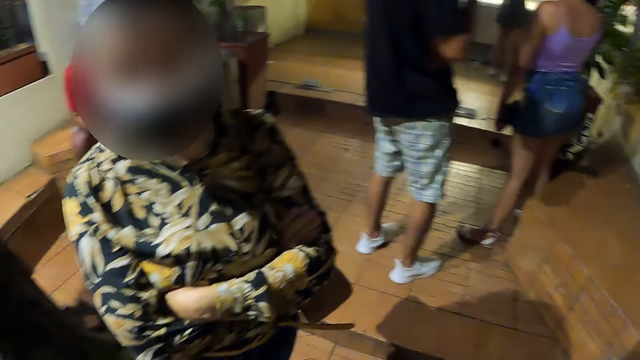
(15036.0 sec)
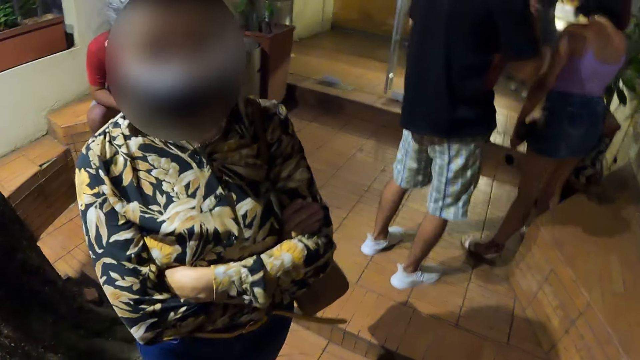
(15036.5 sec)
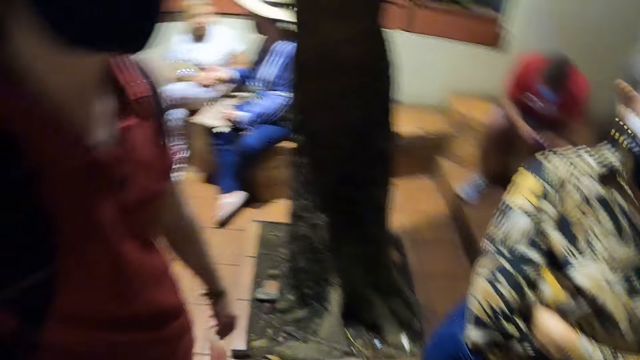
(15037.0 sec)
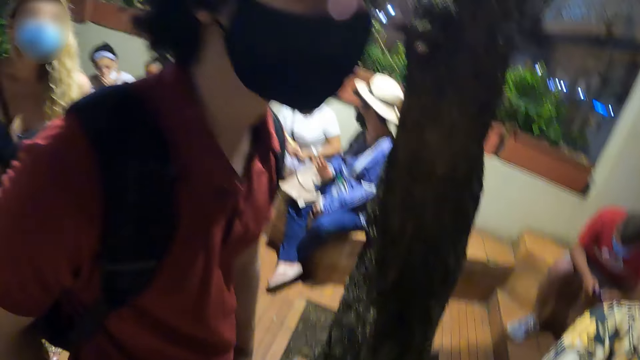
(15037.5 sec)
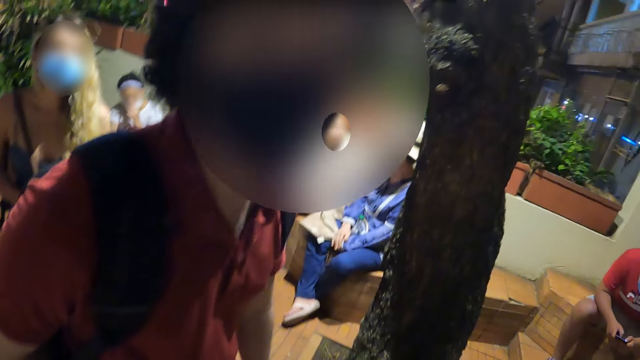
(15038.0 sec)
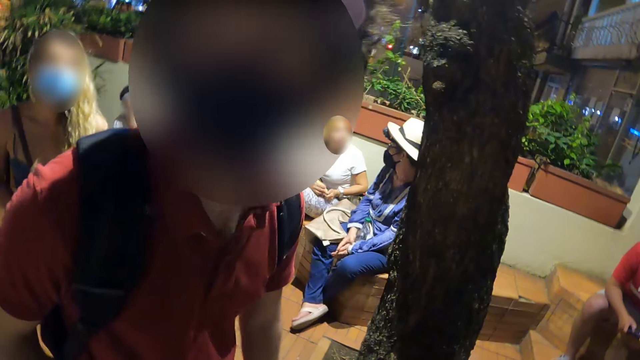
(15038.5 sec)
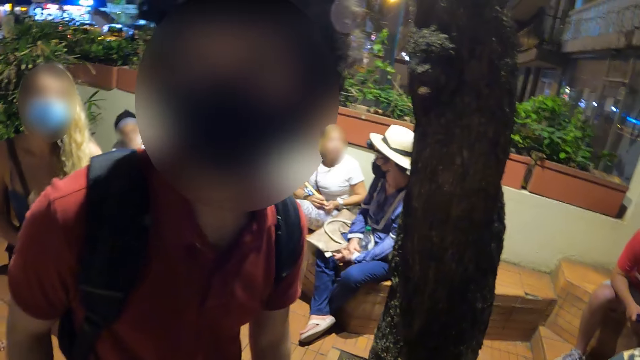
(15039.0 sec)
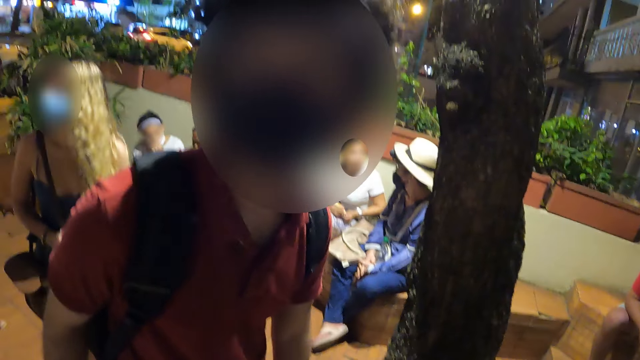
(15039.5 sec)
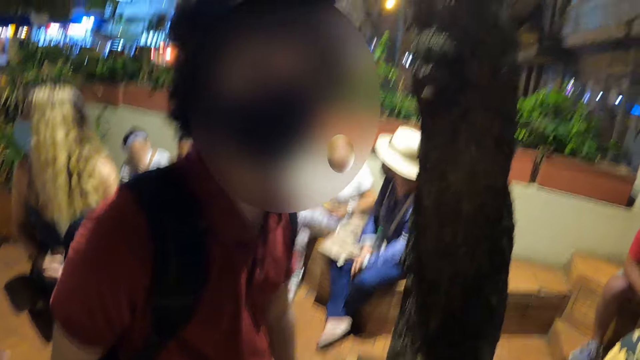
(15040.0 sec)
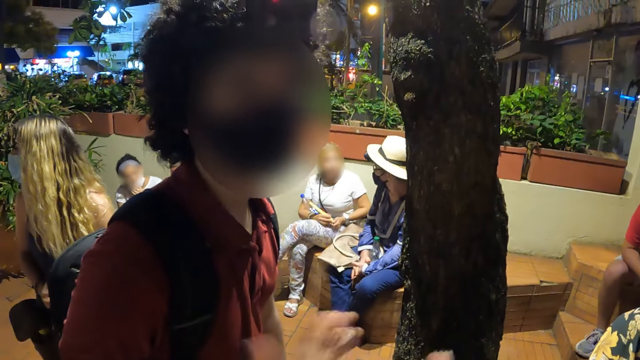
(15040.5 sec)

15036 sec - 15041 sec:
The camera wearer moves the right hand.

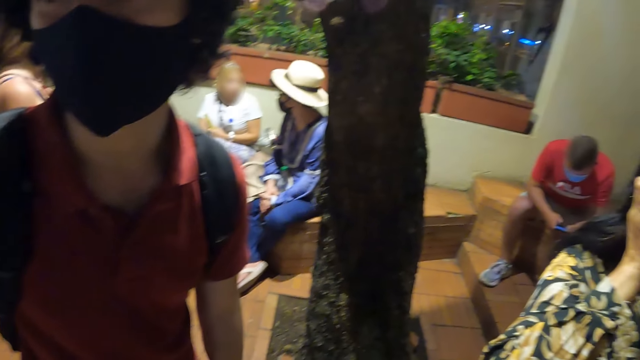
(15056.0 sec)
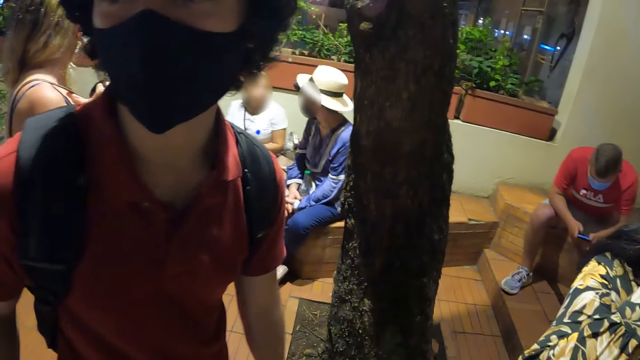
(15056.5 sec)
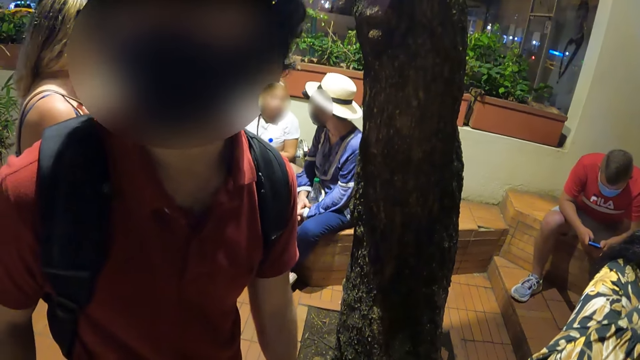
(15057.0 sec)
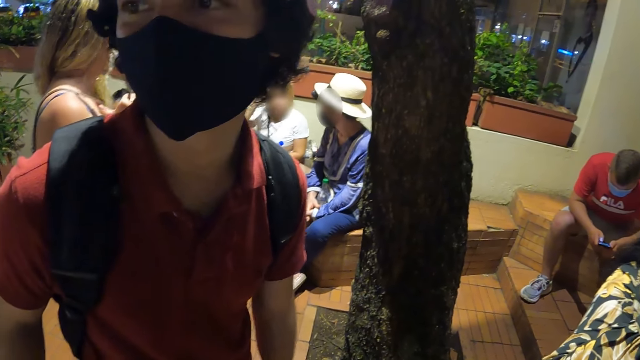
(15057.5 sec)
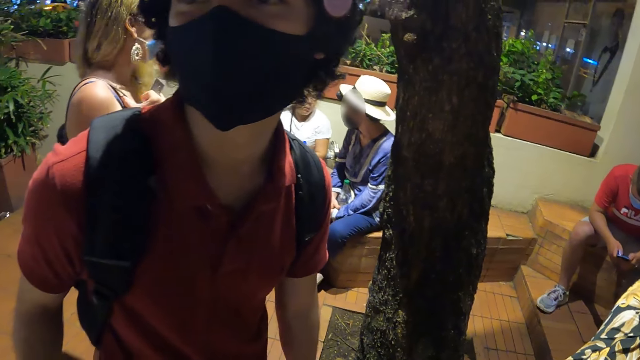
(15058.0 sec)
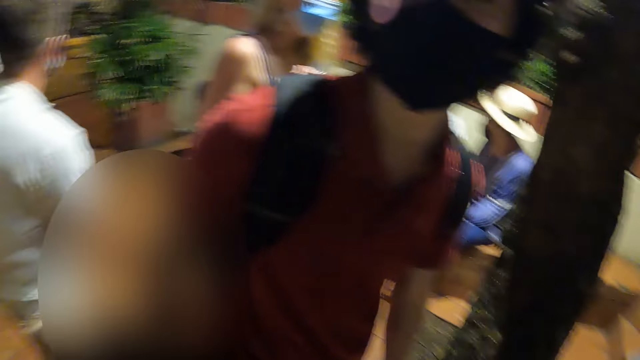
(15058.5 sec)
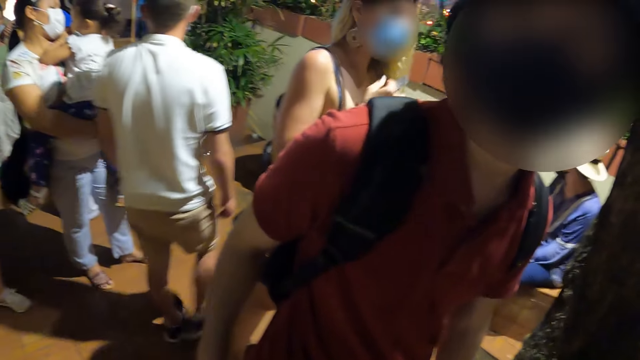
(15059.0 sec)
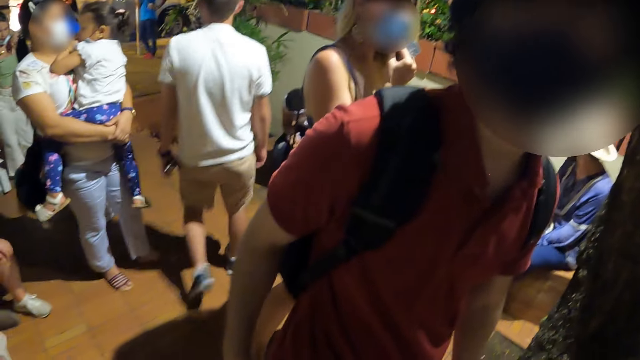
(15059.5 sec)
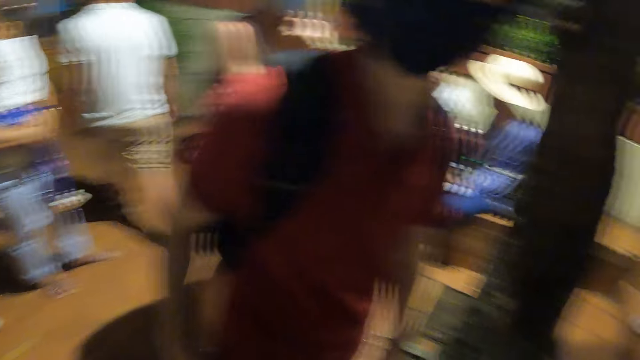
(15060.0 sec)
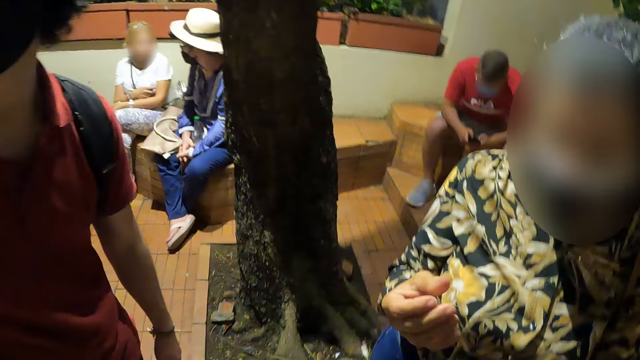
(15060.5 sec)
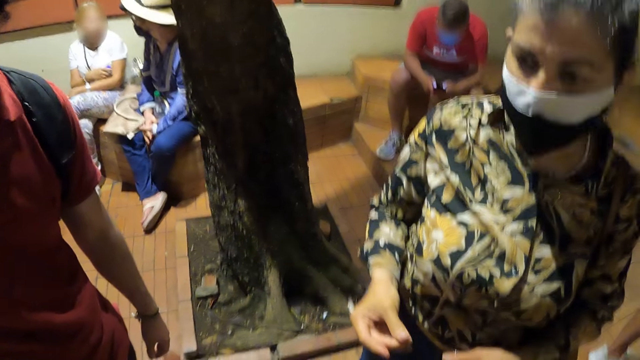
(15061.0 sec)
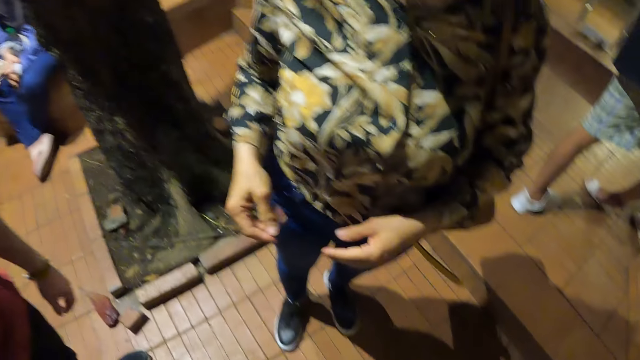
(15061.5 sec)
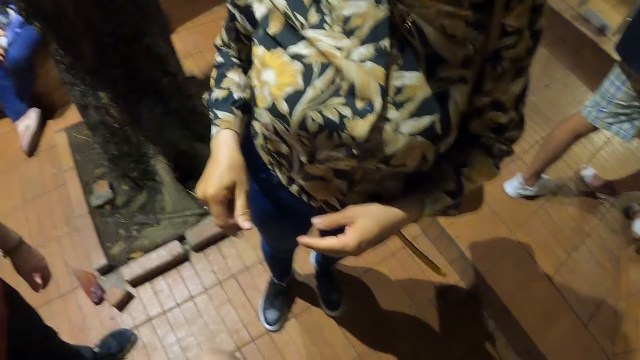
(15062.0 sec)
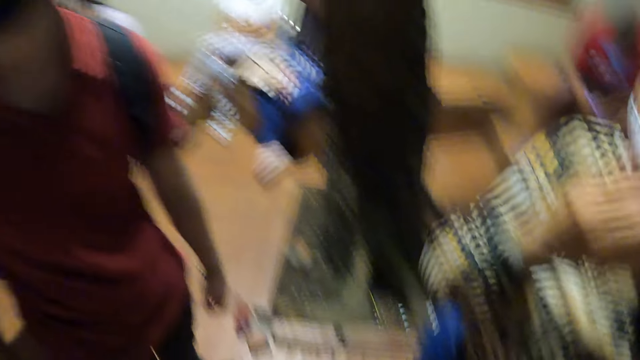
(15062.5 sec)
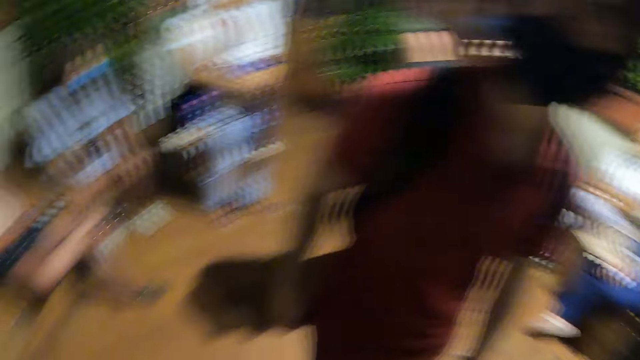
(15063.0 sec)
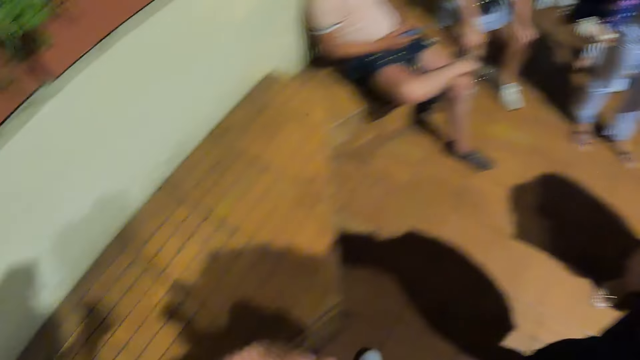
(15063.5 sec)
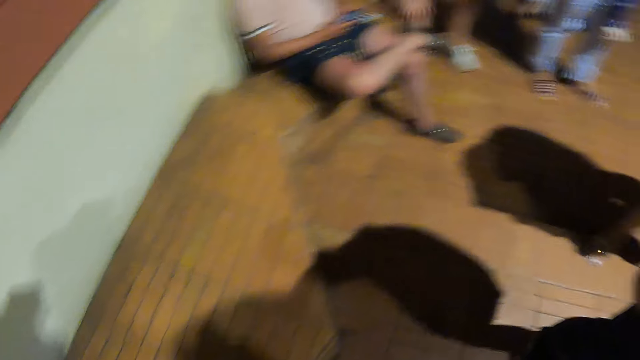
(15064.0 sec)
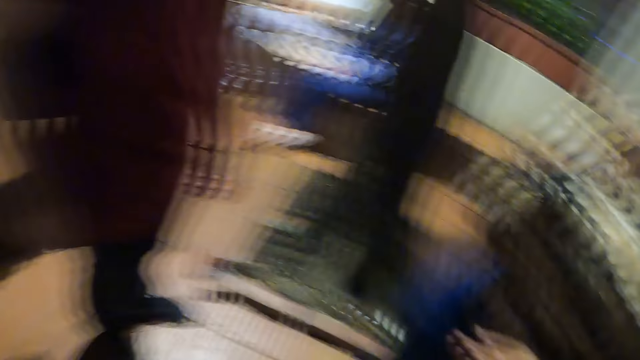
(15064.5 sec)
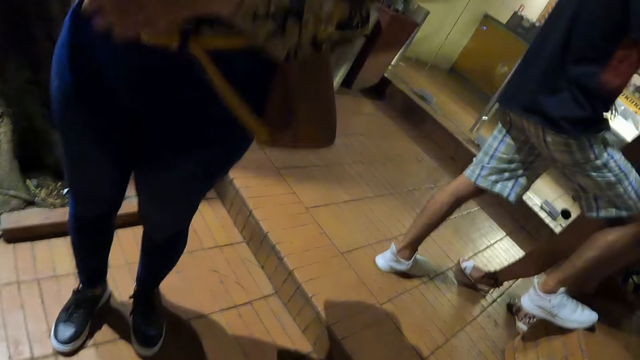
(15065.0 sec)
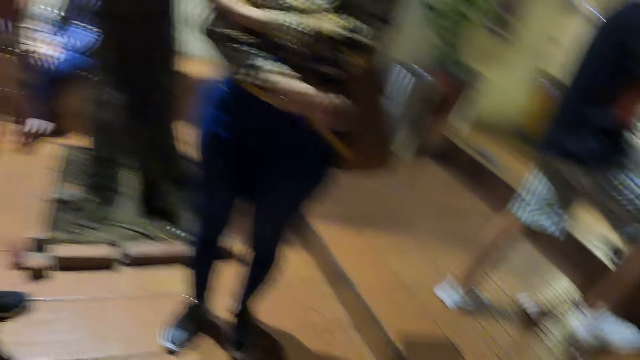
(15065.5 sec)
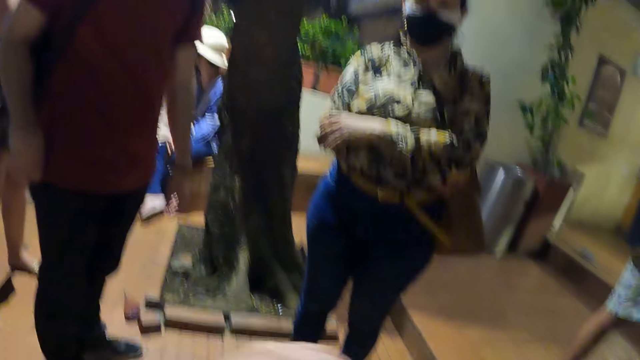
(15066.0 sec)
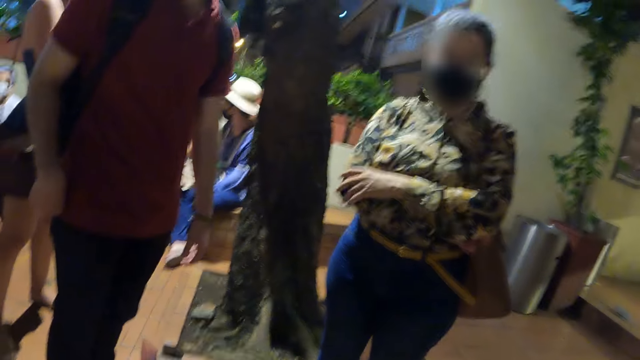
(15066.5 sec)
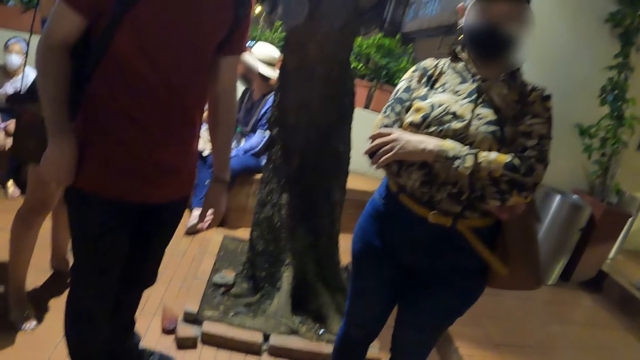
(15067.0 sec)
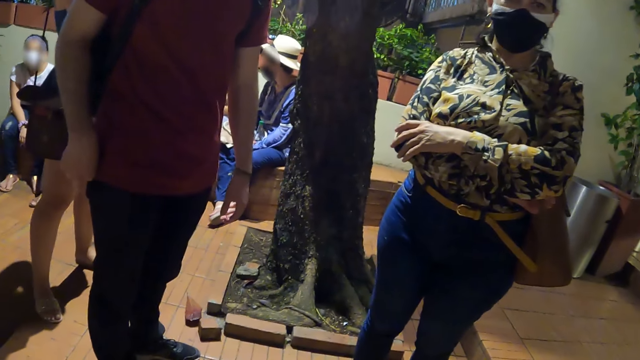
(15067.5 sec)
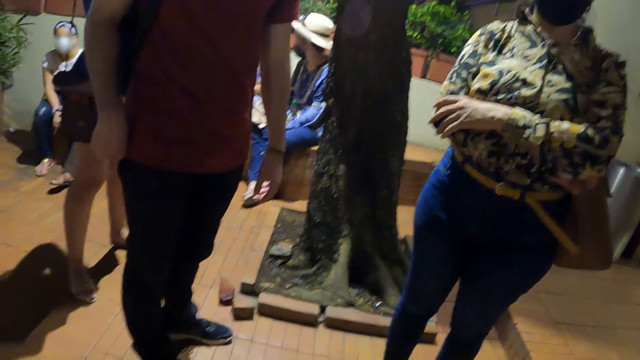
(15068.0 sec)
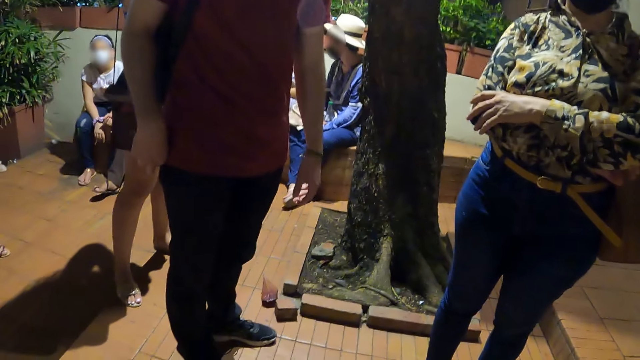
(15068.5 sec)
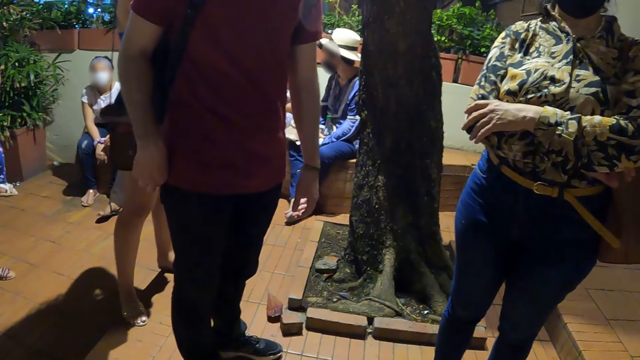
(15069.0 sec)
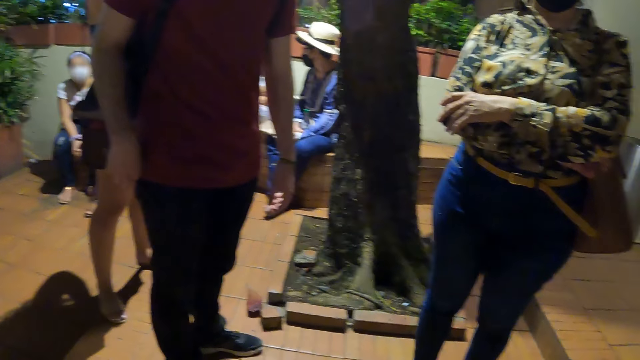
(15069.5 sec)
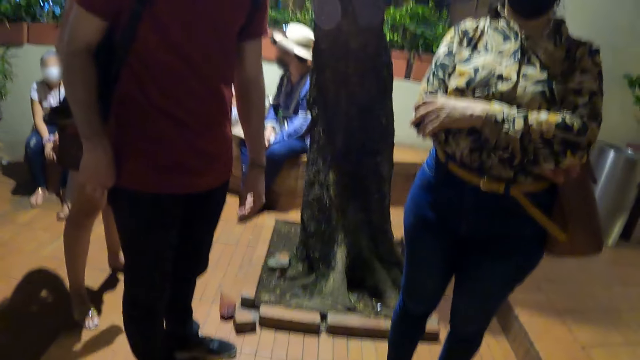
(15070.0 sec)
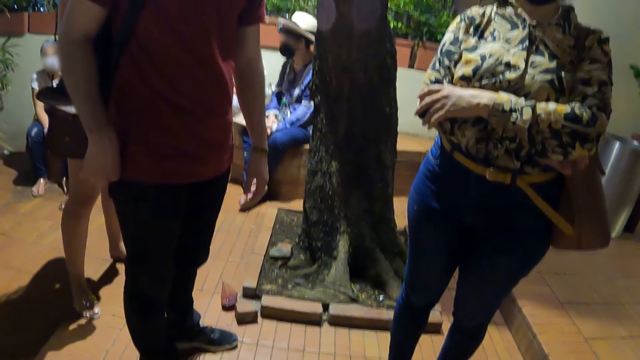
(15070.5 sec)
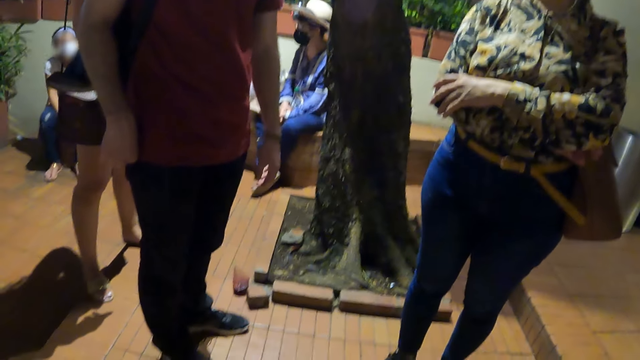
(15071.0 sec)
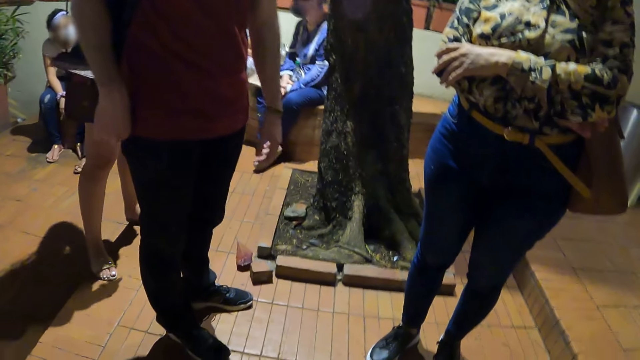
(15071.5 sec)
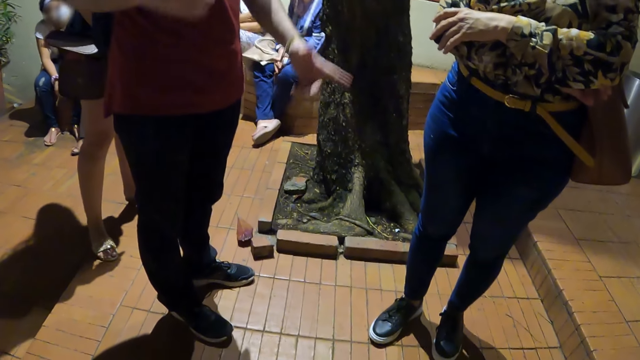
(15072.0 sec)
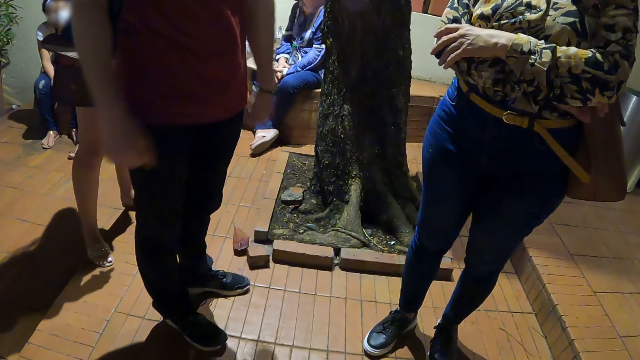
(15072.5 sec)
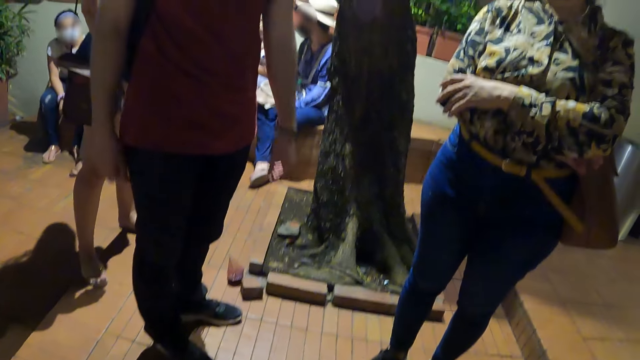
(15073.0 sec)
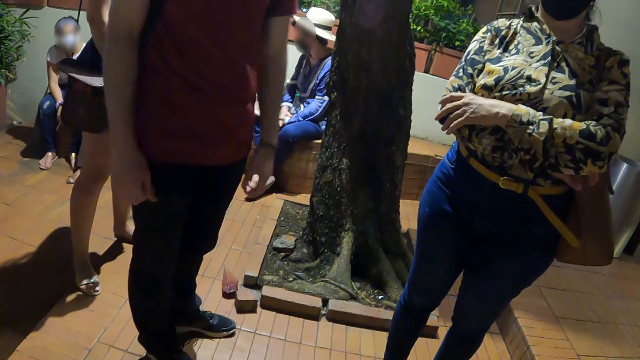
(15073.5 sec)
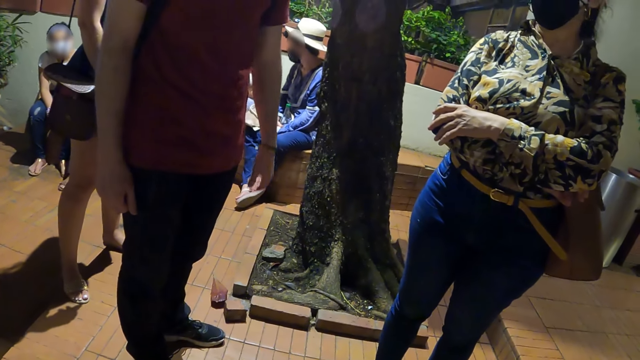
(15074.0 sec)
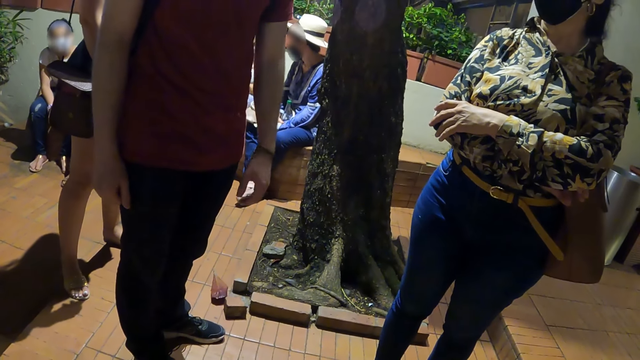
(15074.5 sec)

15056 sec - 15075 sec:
A man talks to the camera wearer. A woman talks to the camera wearer. The camera wearer moves around the compound. The man lifts up the hands.
